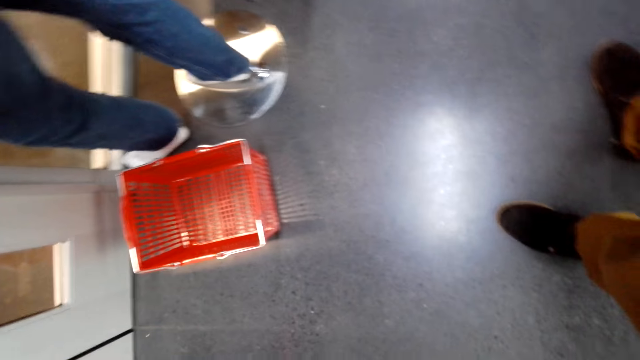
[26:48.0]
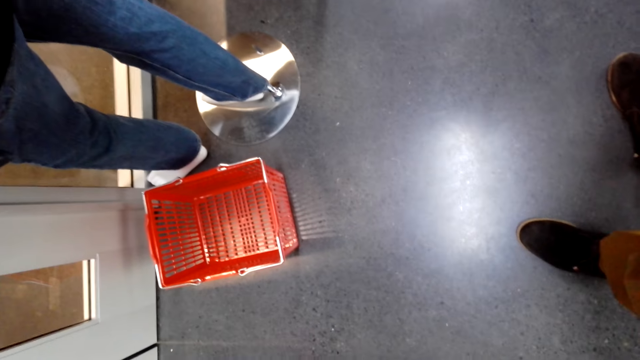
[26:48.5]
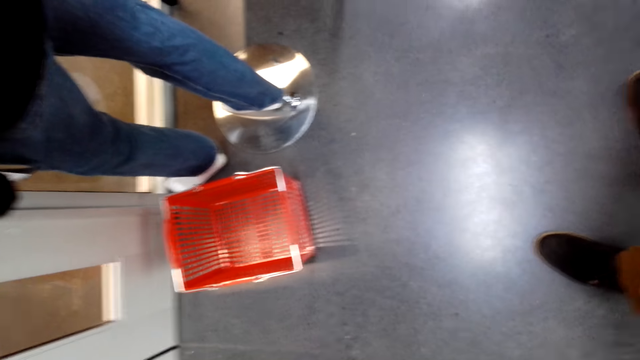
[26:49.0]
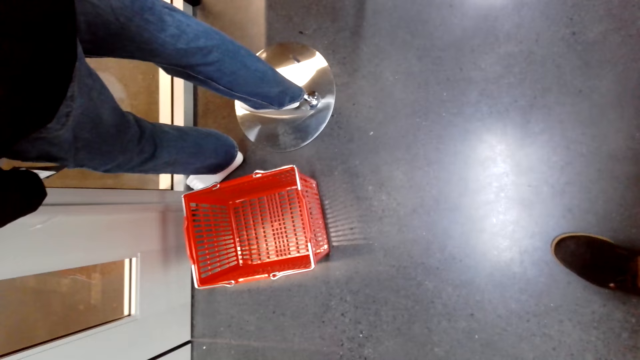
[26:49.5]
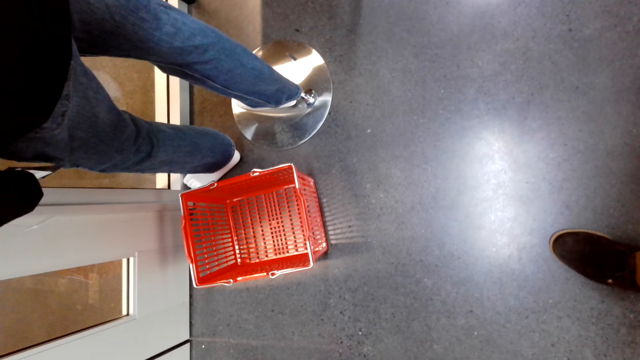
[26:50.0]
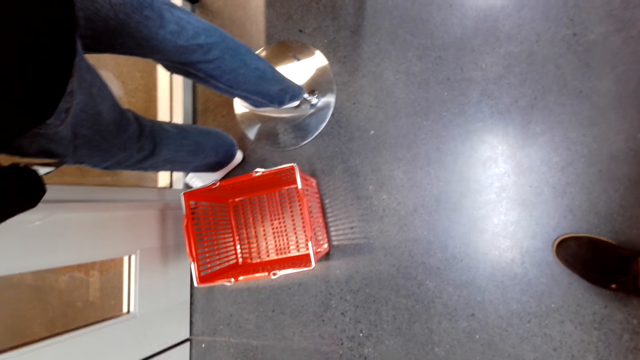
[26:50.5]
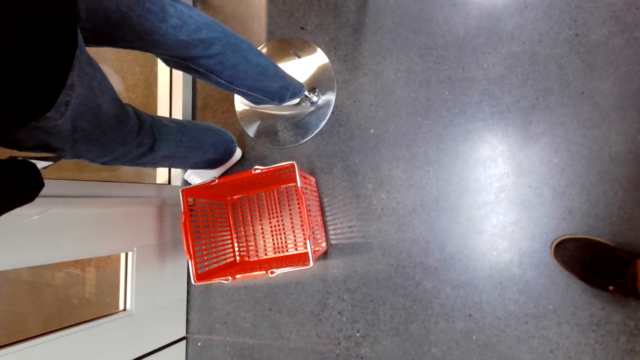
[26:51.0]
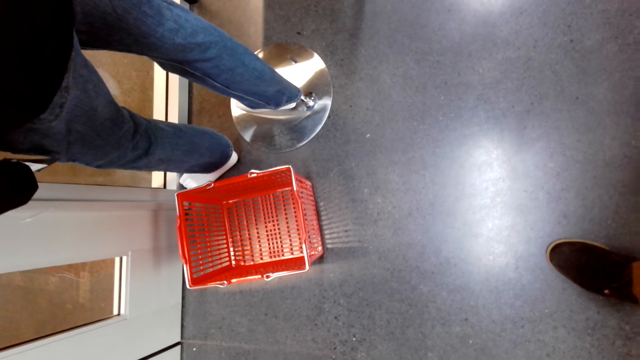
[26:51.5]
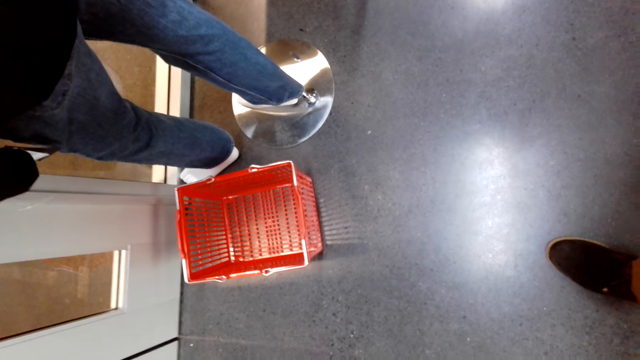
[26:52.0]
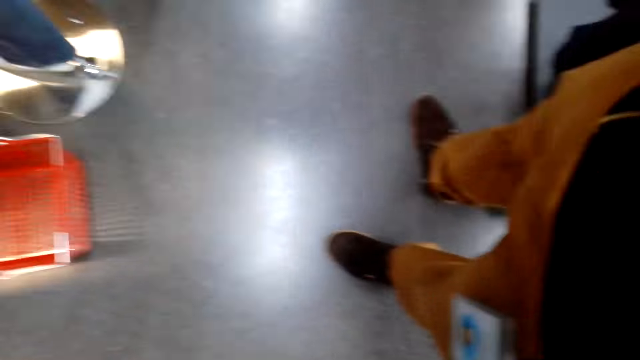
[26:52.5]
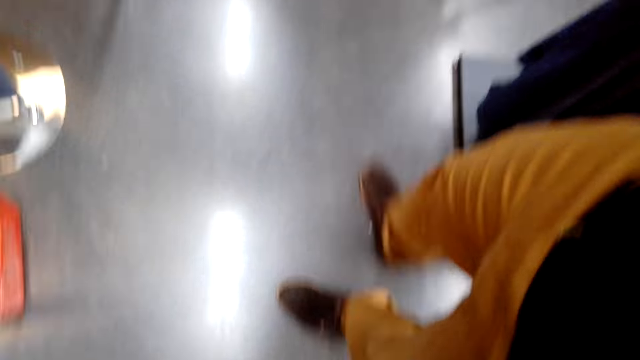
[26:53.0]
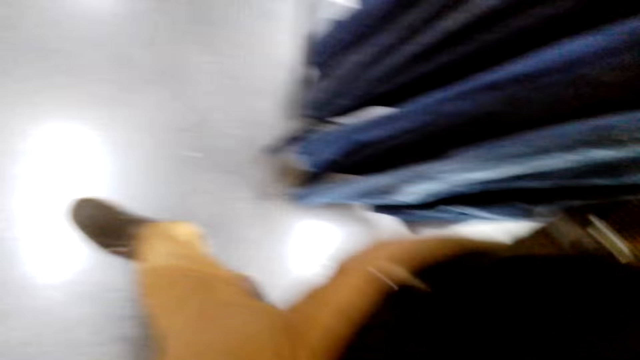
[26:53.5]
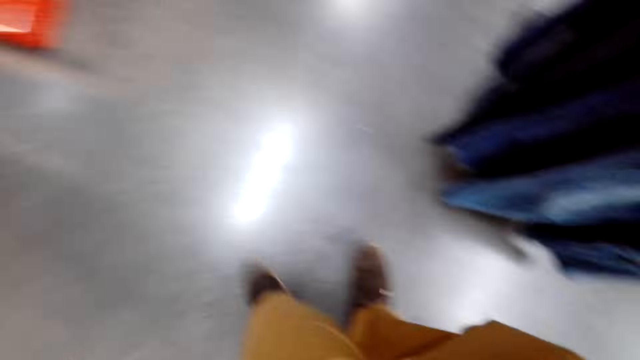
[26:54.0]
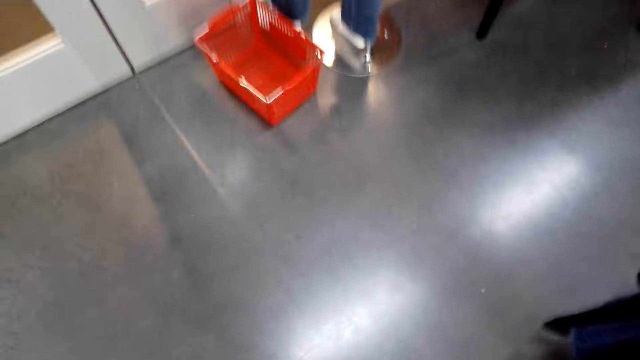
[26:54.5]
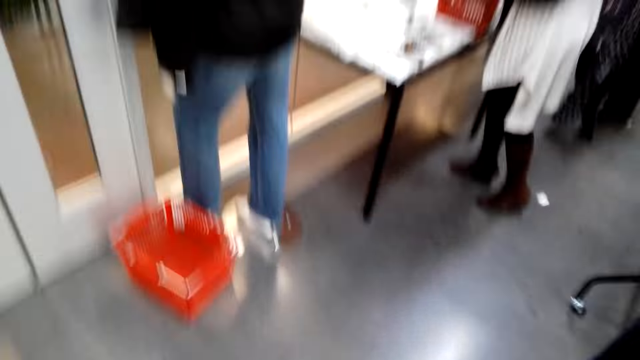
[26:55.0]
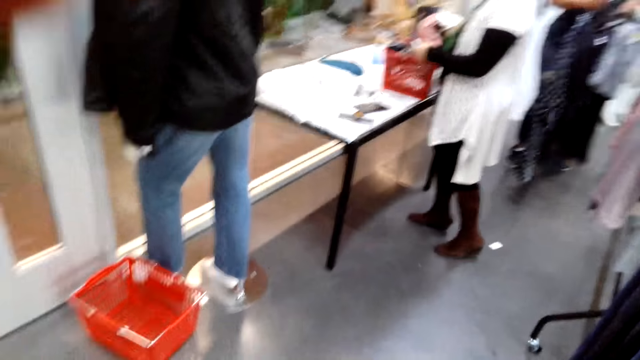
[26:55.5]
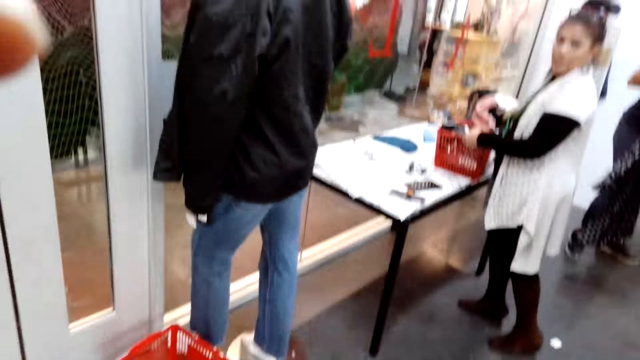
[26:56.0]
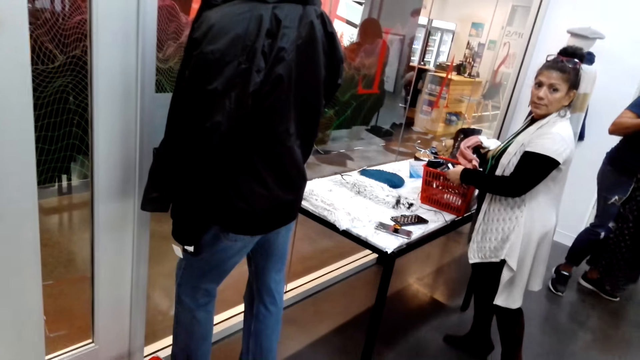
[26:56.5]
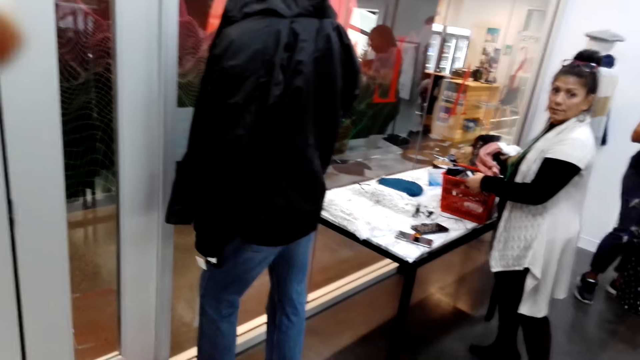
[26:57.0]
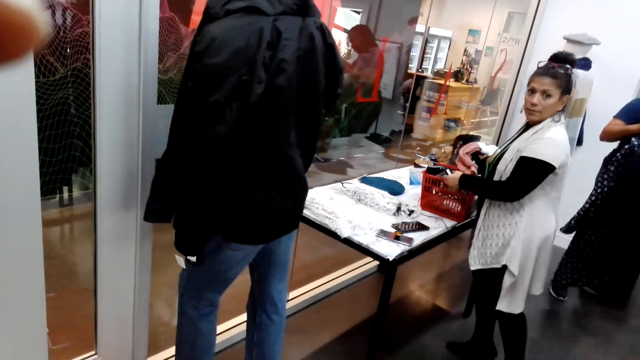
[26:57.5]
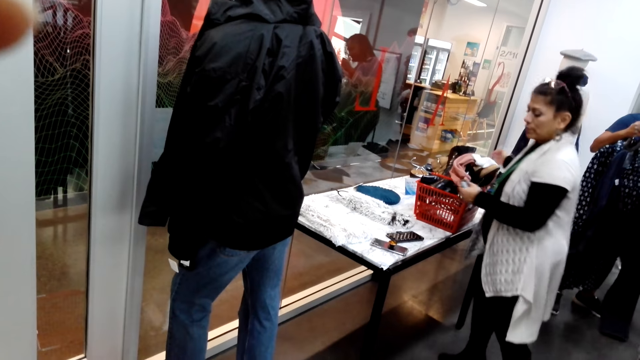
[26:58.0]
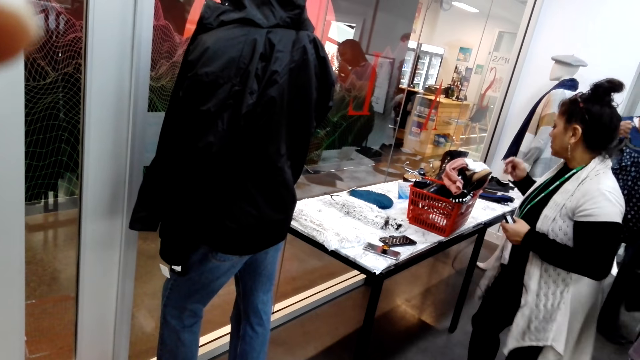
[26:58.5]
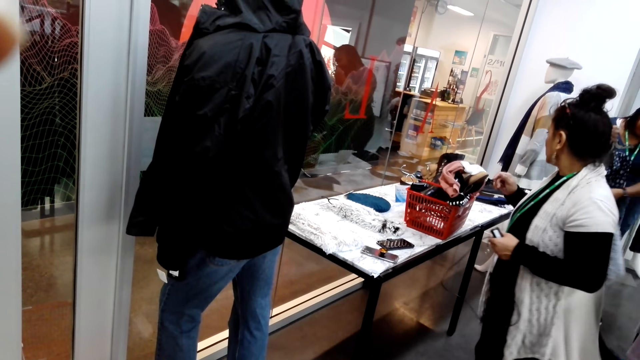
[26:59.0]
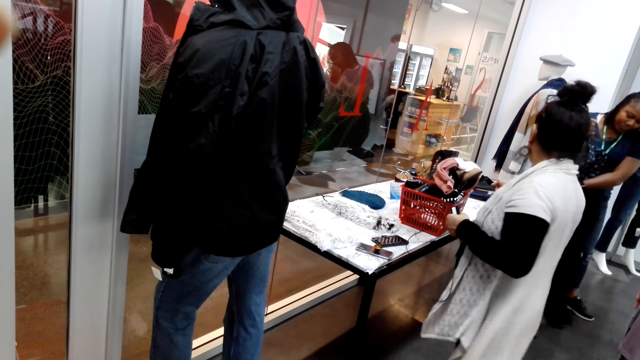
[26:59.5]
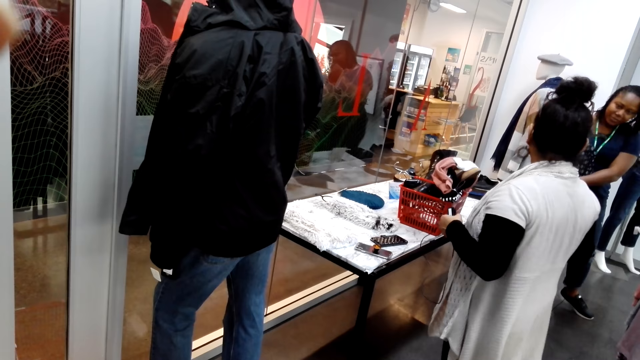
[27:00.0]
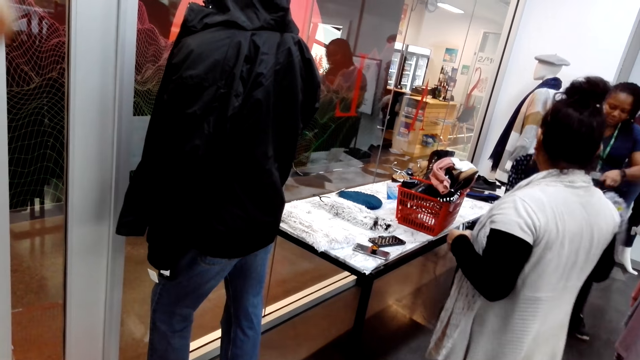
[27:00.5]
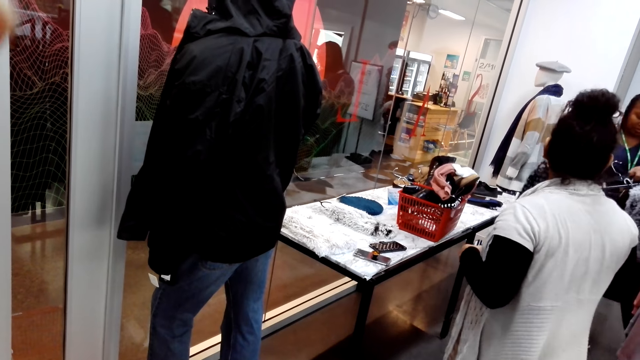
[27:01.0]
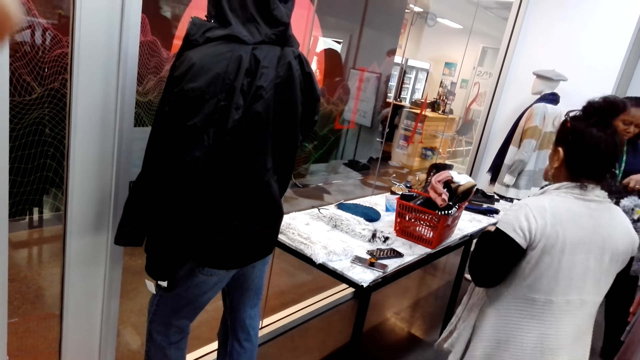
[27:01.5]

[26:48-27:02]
A man turns to the side. Another man holds clothes on hangers.
